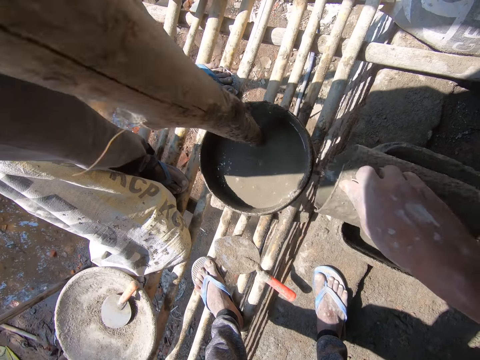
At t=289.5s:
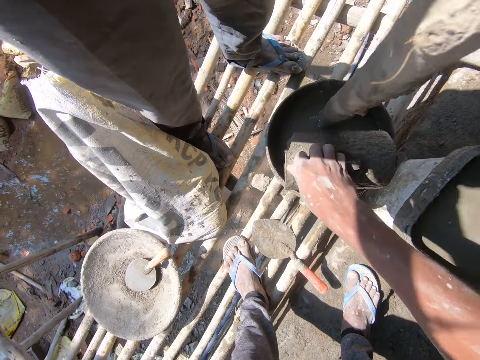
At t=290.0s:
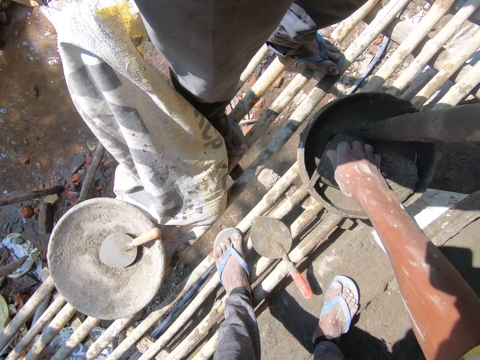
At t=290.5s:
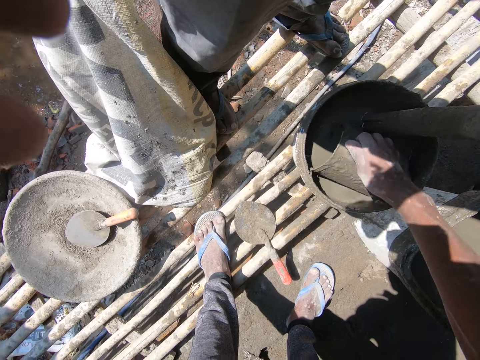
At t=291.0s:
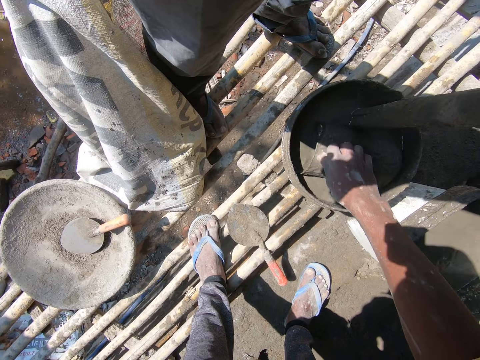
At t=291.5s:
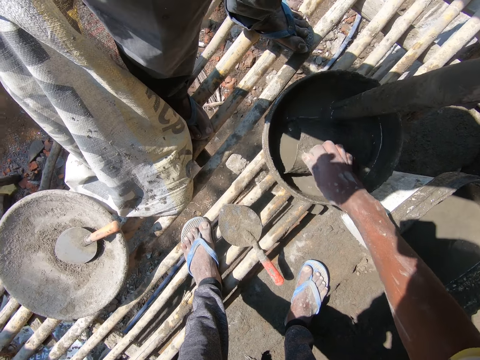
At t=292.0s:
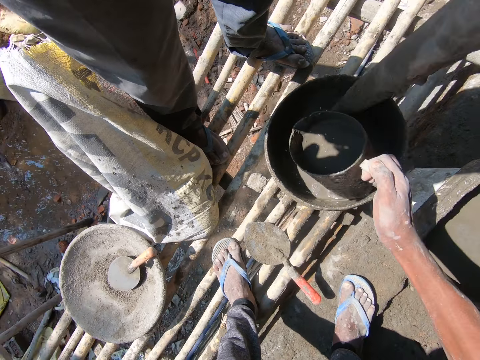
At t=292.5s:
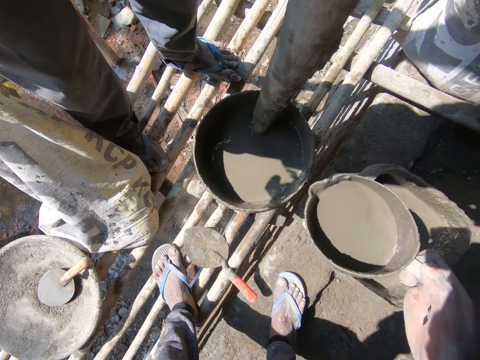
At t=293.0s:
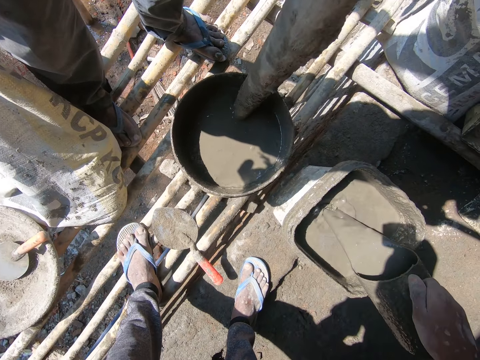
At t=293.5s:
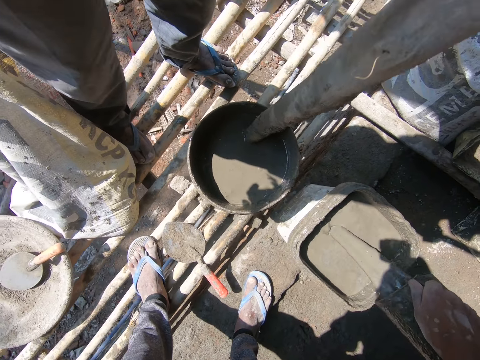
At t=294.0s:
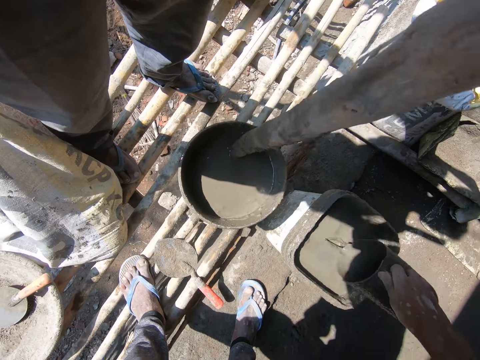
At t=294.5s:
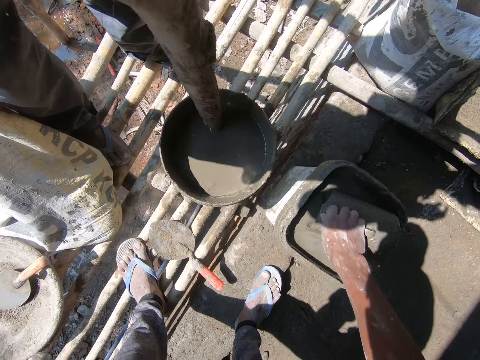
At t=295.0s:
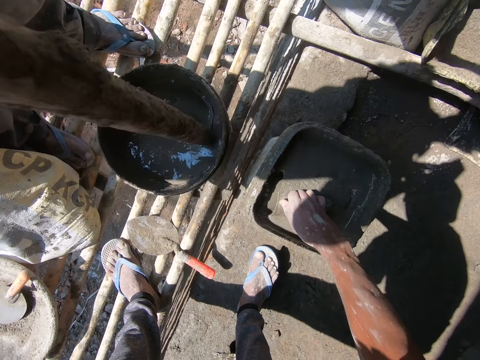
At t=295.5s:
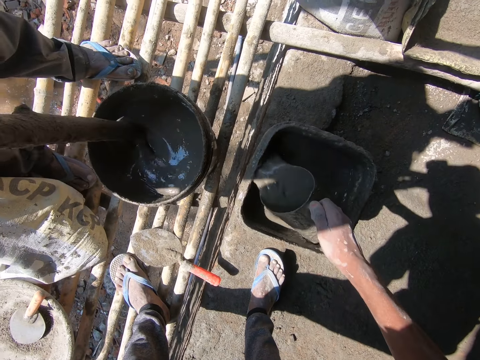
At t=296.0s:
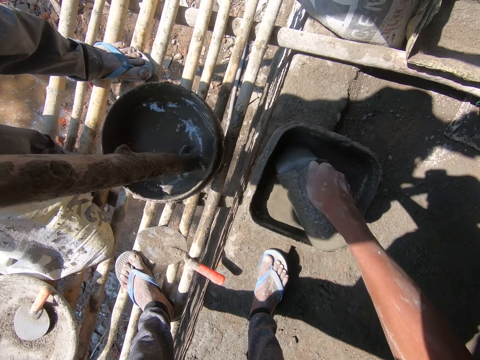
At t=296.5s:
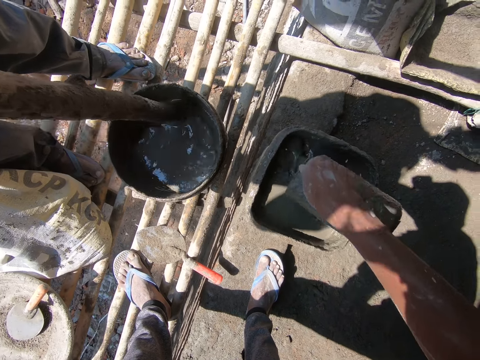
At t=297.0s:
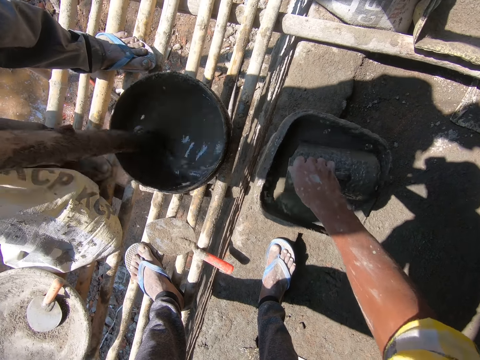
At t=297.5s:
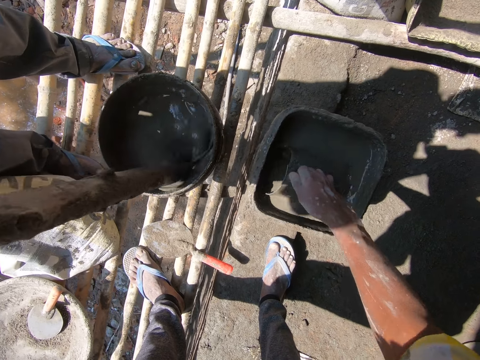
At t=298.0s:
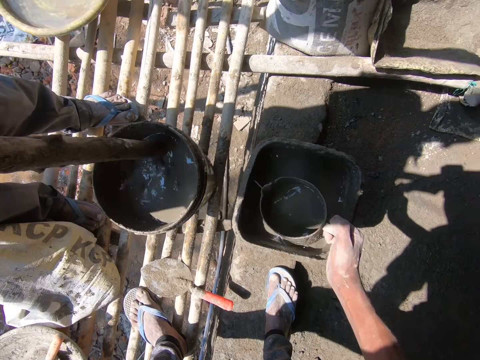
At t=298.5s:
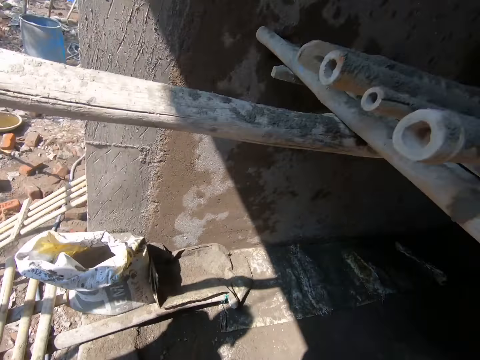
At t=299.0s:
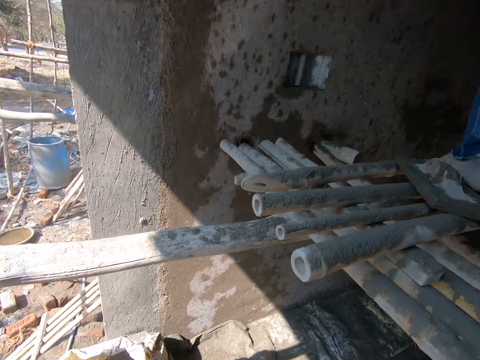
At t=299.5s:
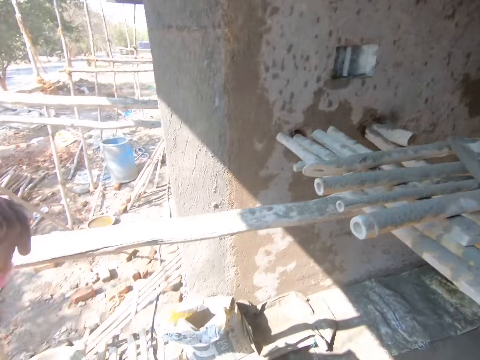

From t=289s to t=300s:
The camera wearer pours the mortar inside the bucket. They scoop the mortar with a jug from the bucket. They pour the mortar inside the bucket. They scoop the mortar with the jug from the bucket. They pour the mortar inside the bucket. They scoop the mortar with the jug.

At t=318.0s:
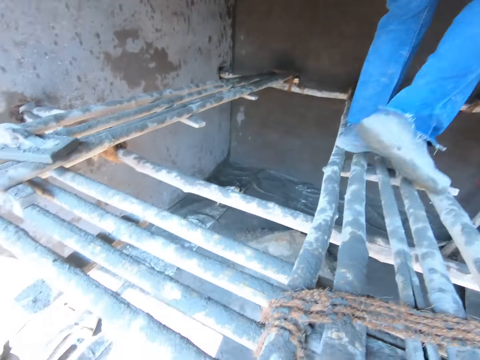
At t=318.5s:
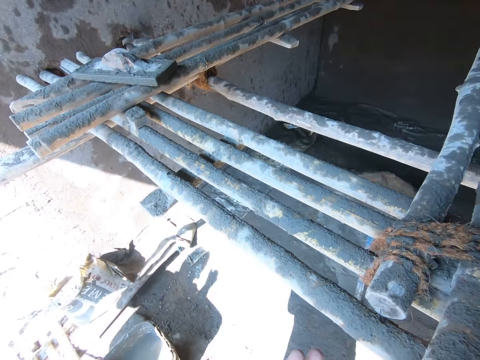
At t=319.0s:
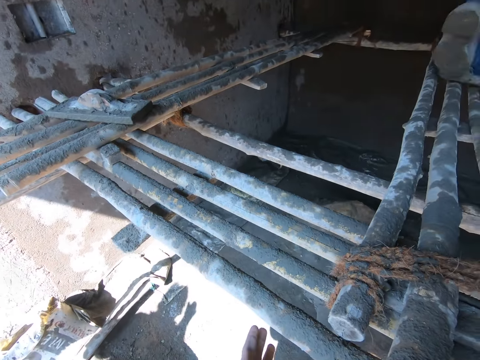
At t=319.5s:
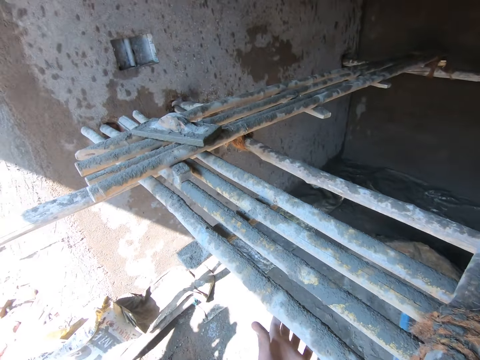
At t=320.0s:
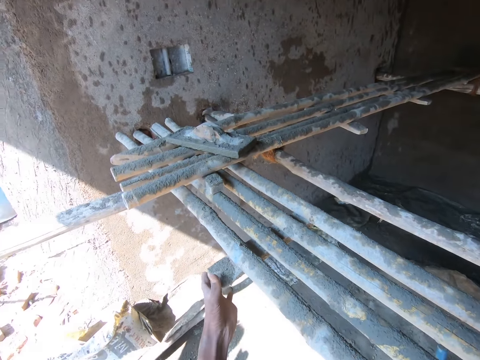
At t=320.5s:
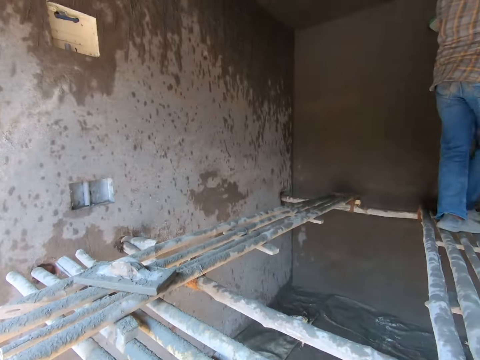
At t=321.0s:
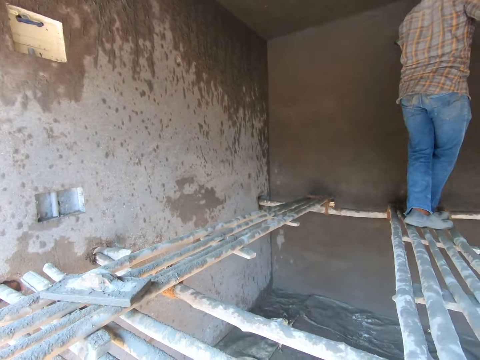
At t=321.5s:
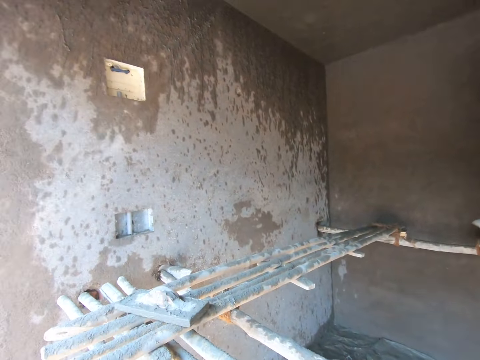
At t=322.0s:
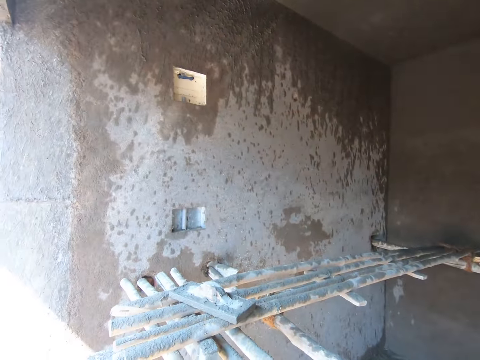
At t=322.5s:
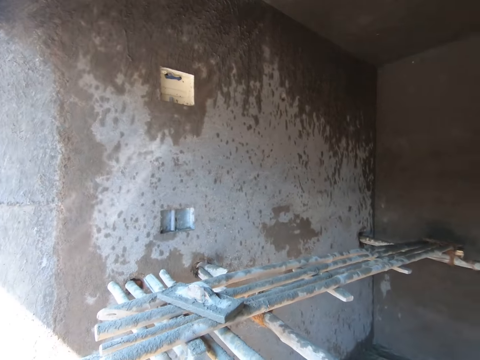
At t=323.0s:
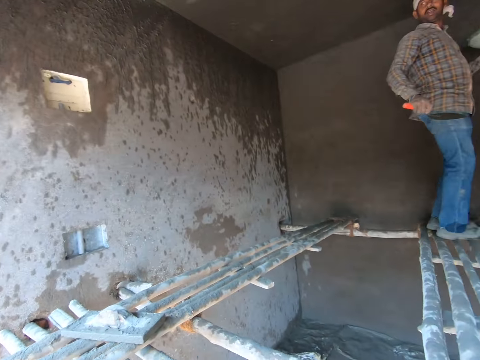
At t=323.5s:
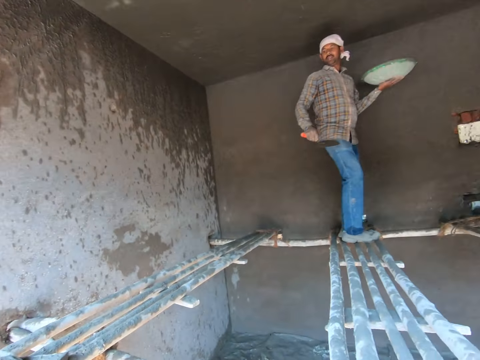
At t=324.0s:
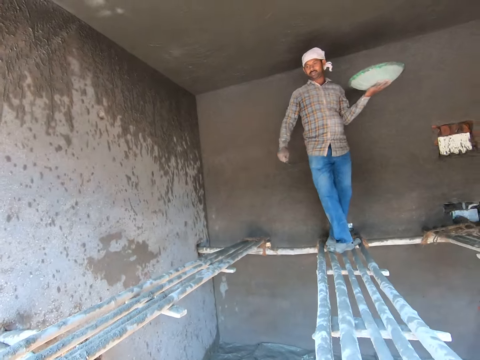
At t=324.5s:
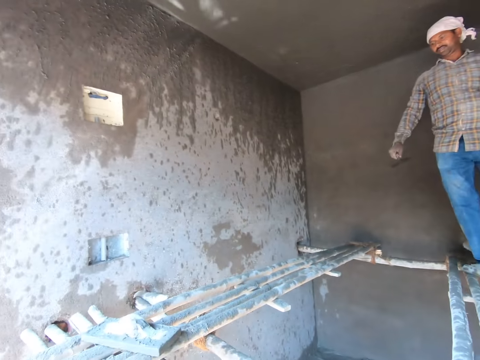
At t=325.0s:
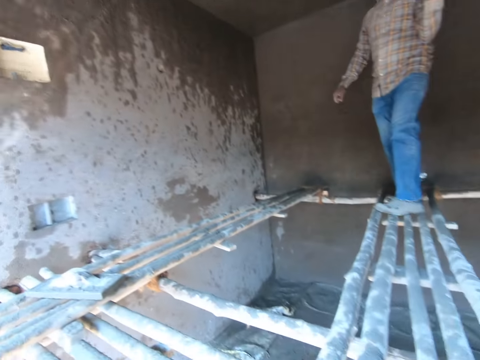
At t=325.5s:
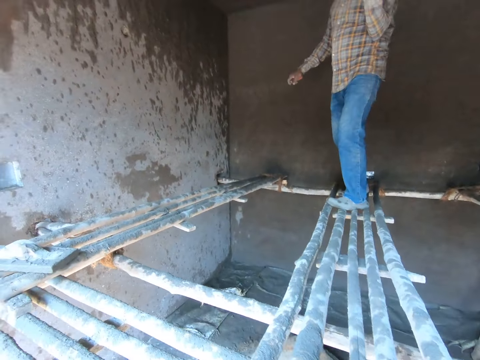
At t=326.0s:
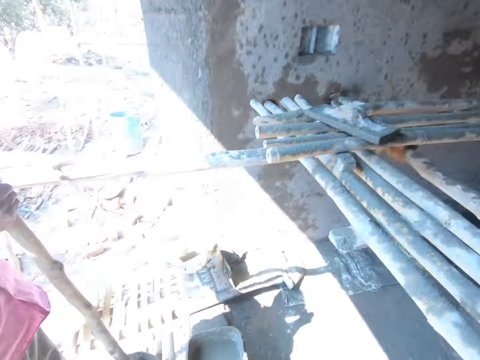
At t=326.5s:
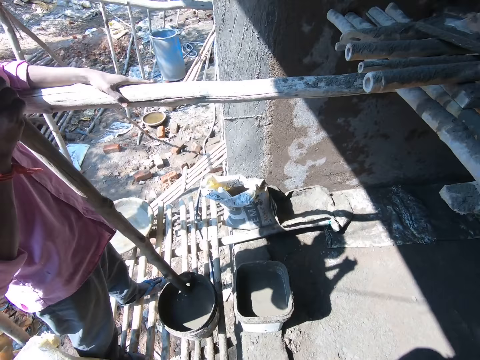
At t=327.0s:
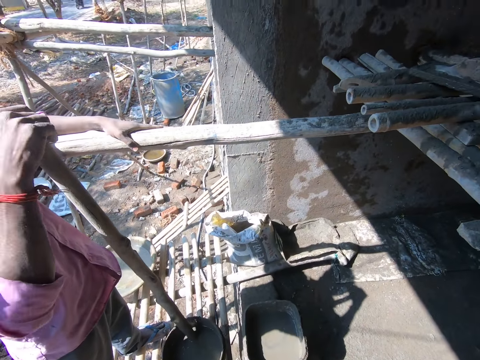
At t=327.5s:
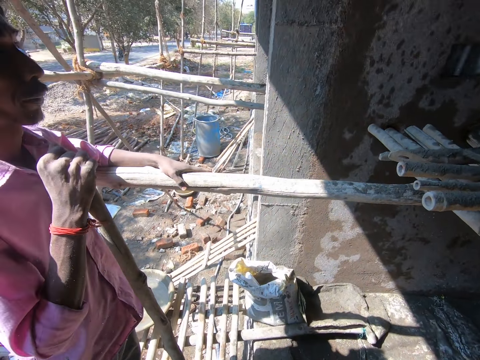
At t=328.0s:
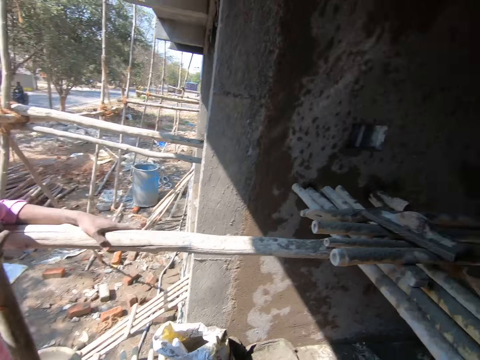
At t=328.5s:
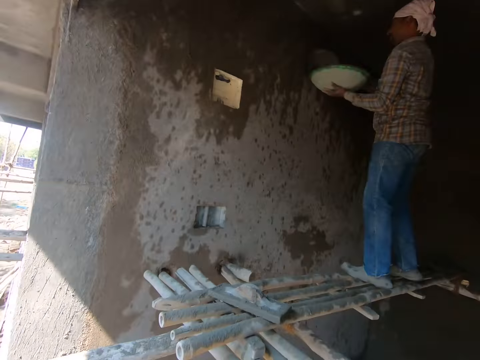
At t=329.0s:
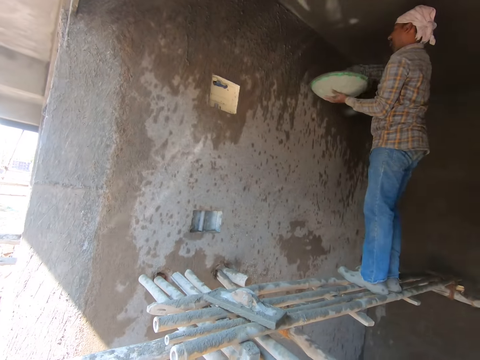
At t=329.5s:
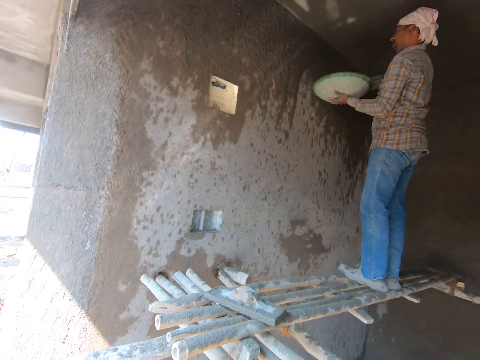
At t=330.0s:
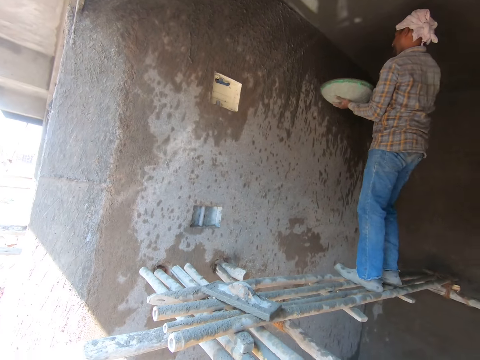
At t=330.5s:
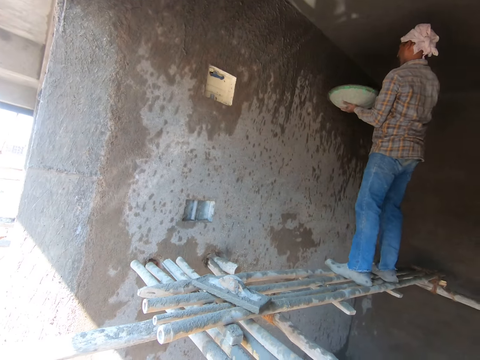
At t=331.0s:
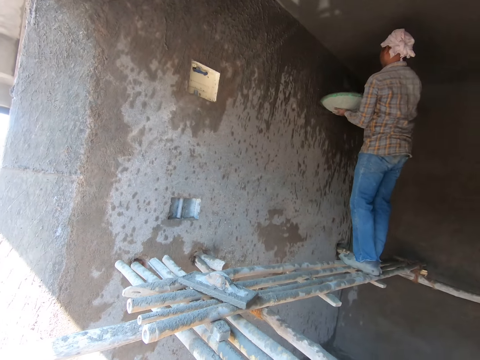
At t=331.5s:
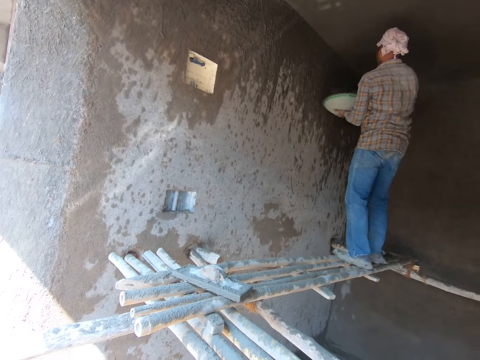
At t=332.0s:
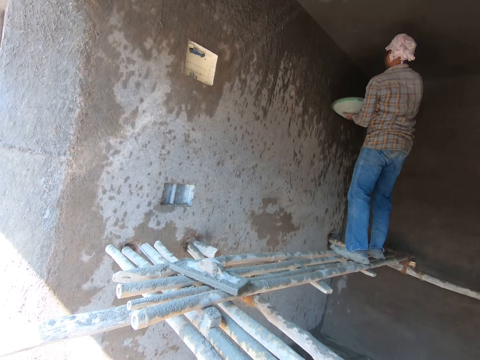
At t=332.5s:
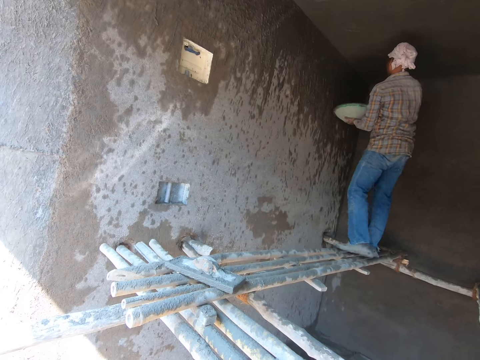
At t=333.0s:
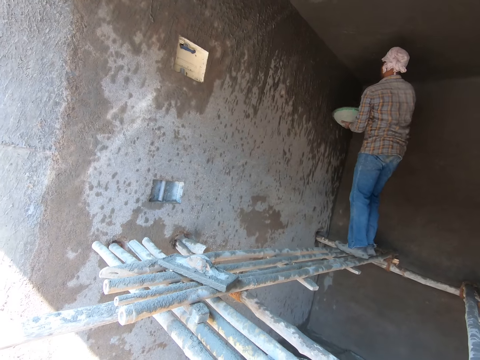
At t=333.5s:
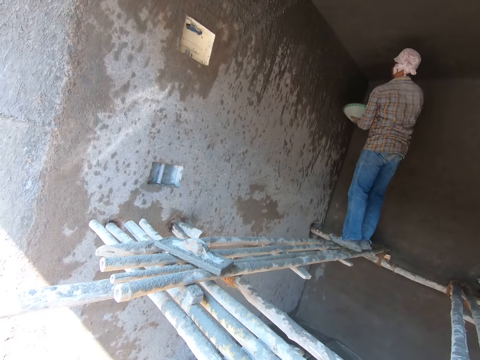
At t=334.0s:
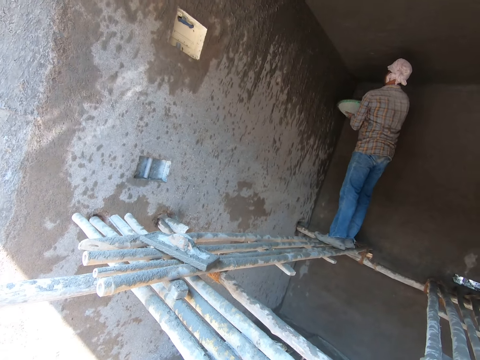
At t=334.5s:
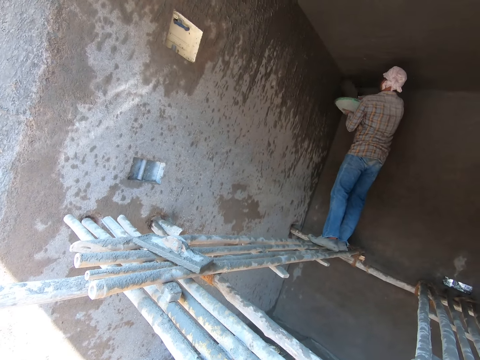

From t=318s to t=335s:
A person walks along the wooden pillars. The camera wearer looks around the room. They interact with the person. They carry the tray with the left hand, walk on the wooden pillars, and look around. Another person holds the log of wood with the left hand. The first person throws the water or mortar on the wall with the trowel.
